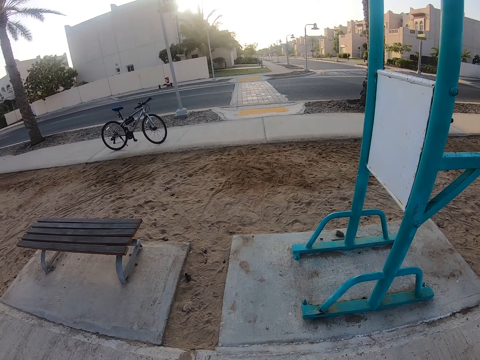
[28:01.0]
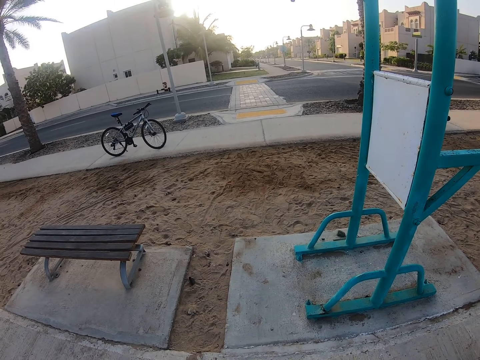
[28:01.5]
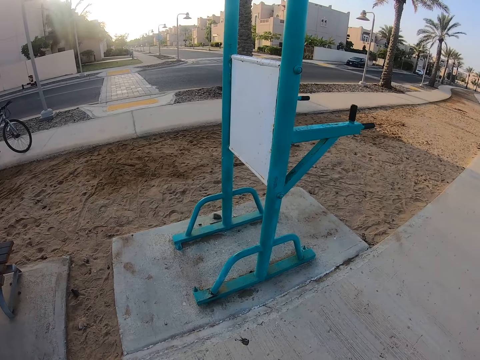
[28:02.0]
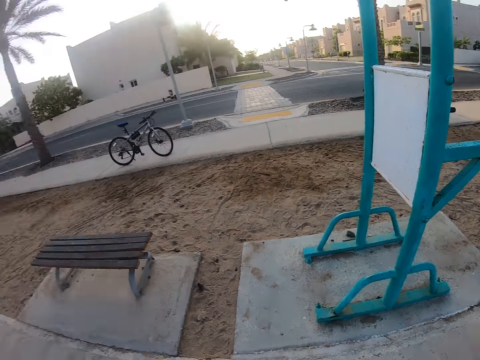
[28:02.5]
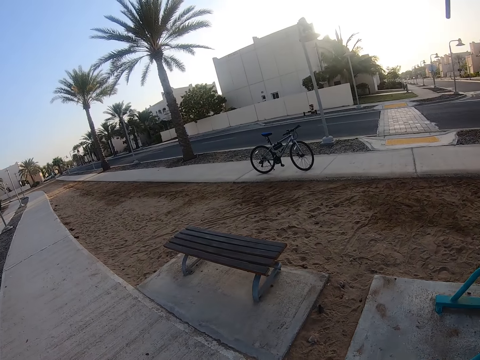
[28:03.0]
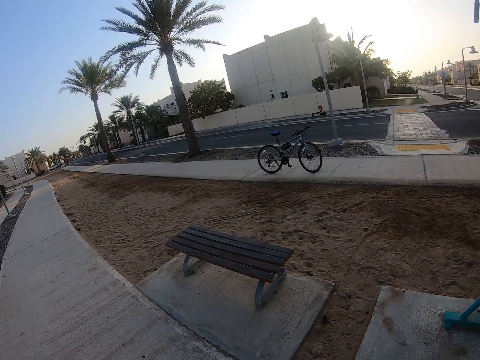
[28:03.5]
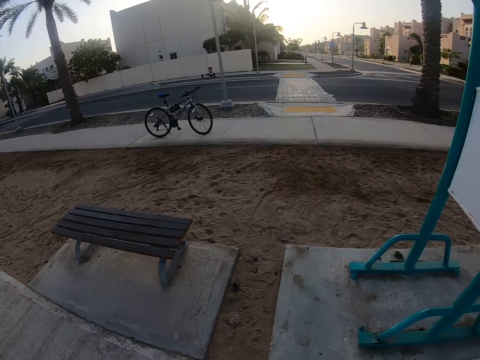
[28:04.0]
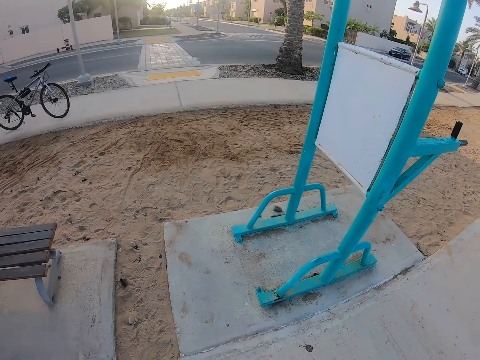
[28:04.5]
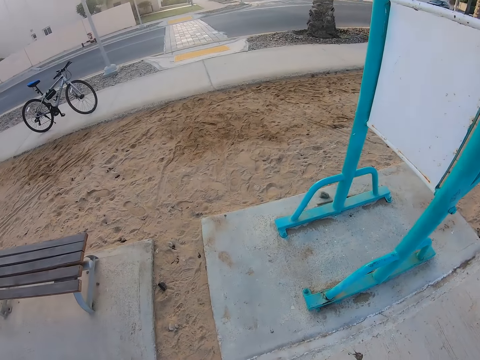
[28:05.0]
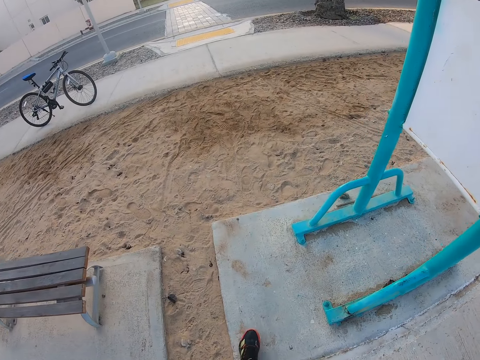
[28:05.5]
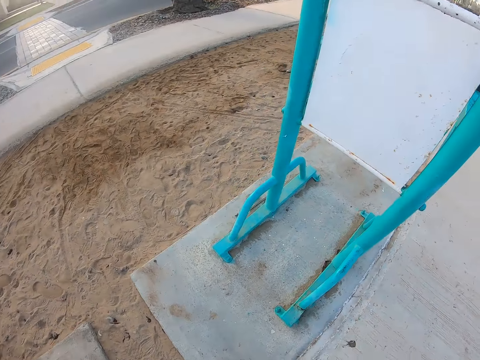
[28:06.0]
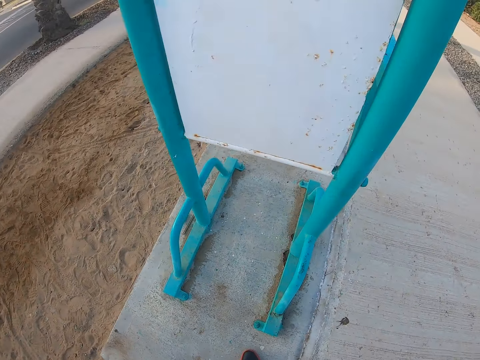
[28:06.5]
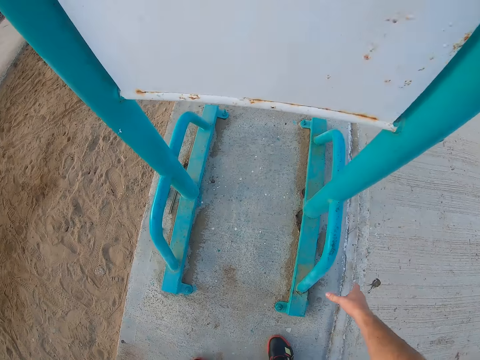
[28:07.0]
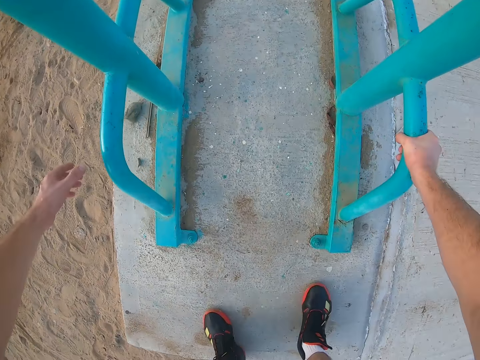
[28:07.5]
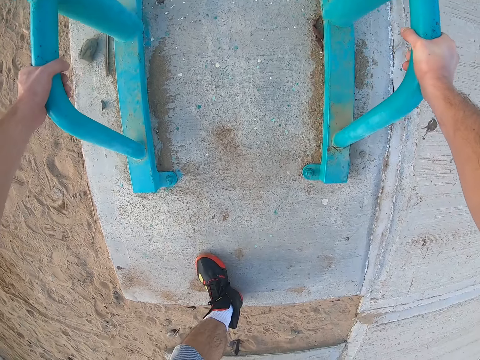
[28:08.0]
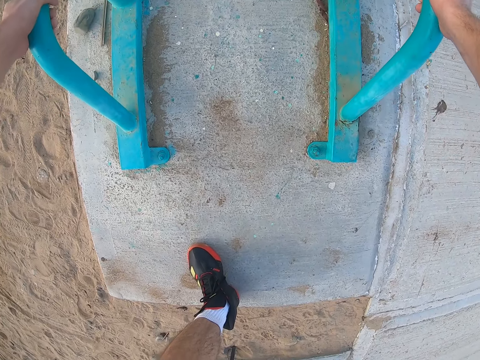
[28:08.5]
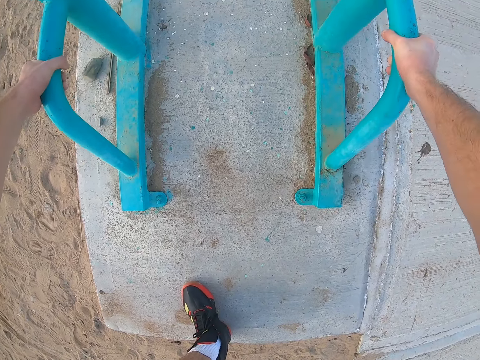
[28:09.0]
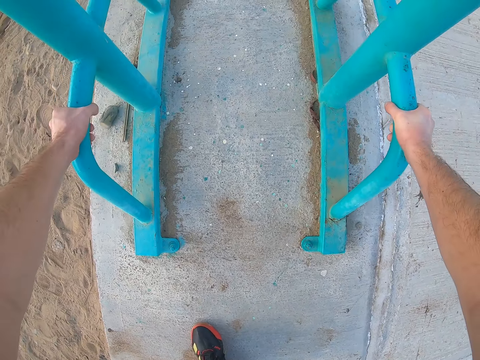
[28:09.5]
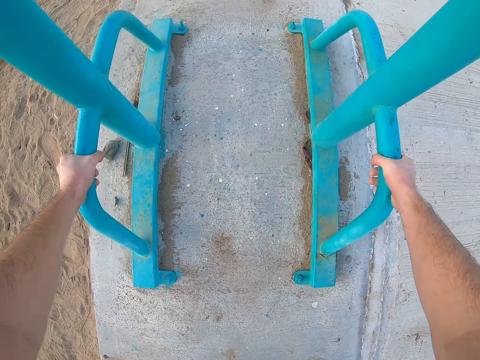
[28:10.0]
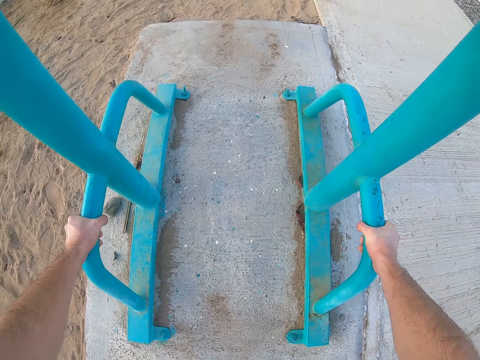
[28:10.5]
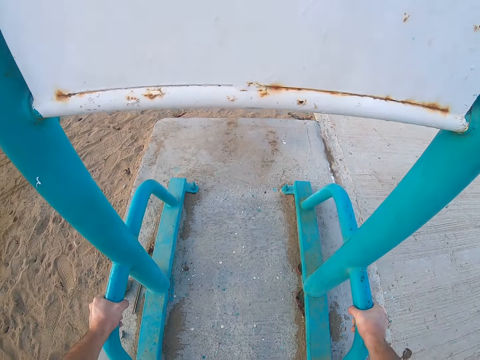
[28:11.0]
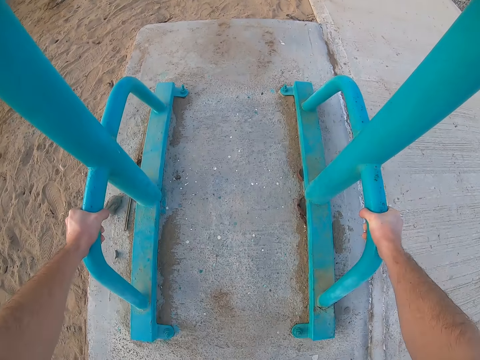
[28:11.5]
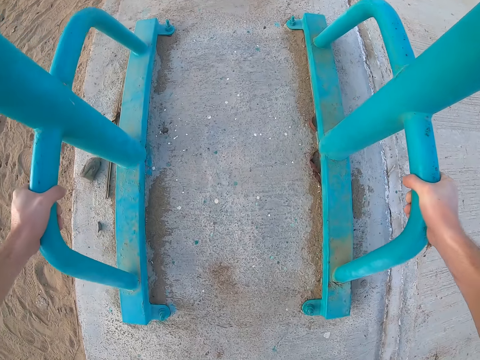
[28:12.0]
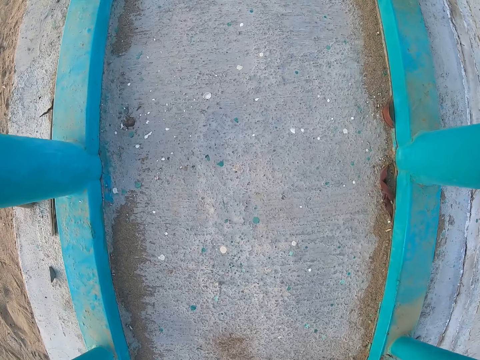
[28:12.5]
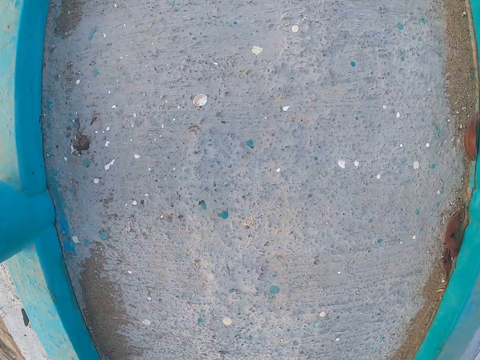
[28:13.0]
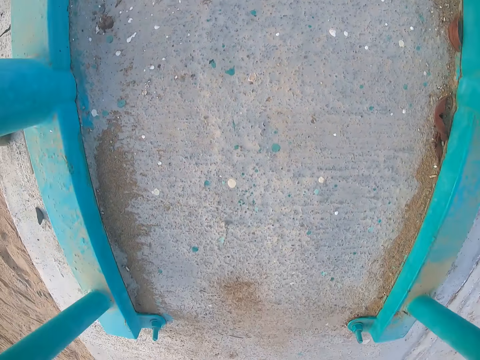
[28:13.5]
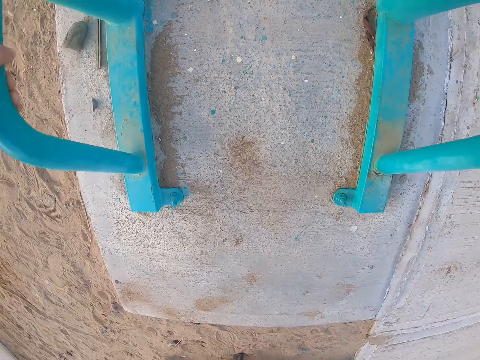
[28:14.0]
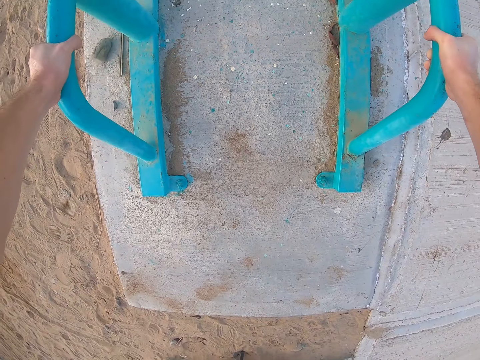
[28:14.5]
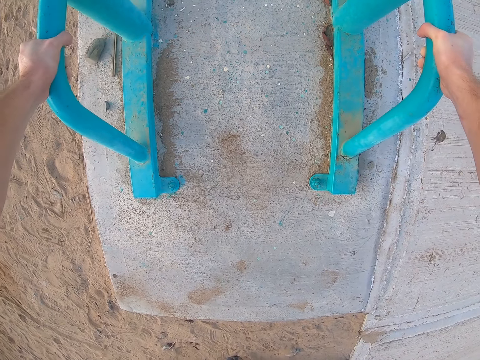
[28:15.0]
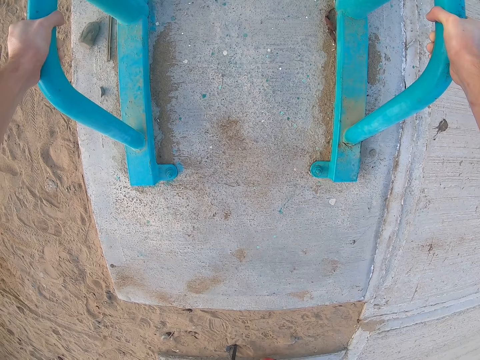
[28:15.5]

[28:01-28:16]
The camera wearer looks at the road. They walk to the metal structure. They hold the metal structure. They do push ups on the metal structure.

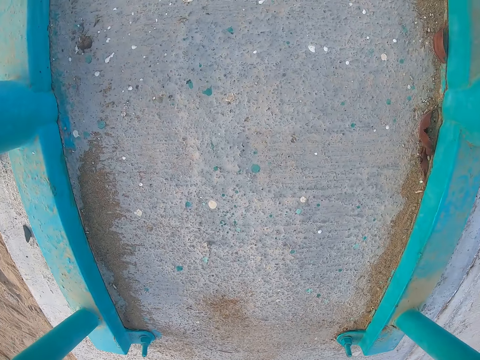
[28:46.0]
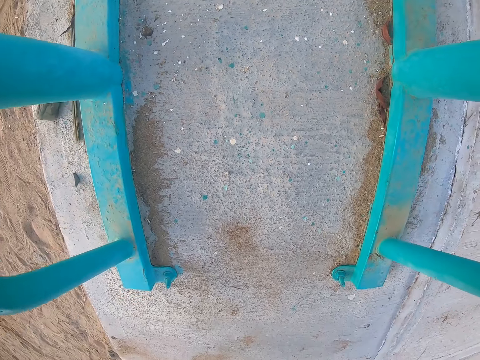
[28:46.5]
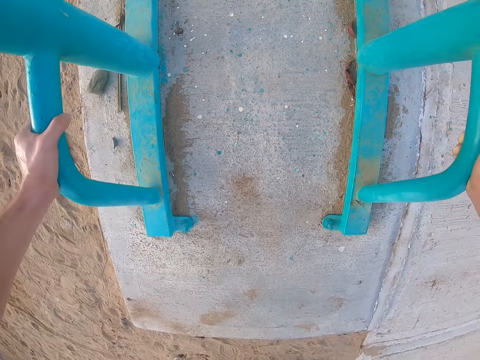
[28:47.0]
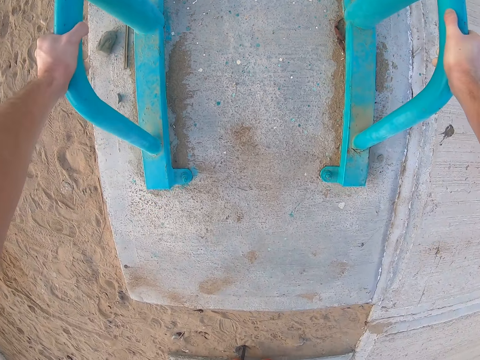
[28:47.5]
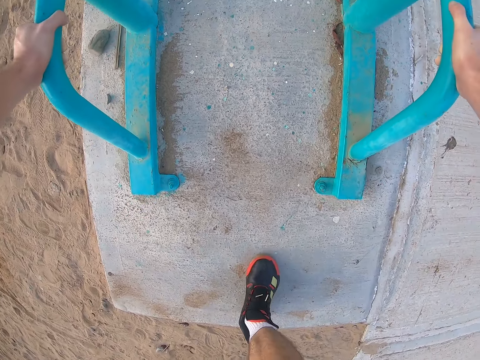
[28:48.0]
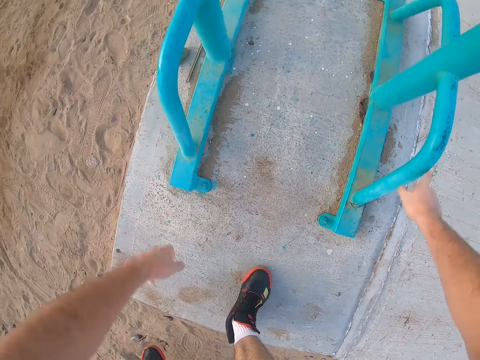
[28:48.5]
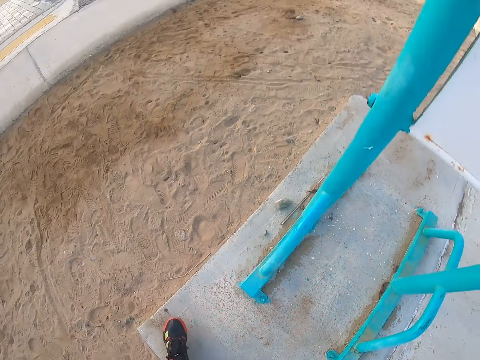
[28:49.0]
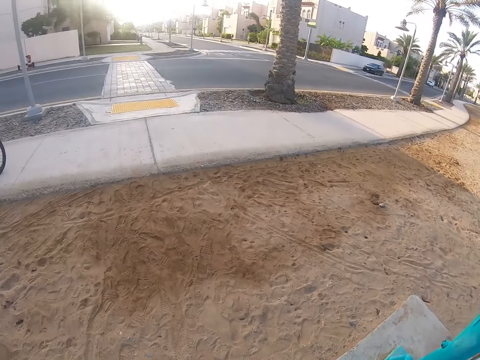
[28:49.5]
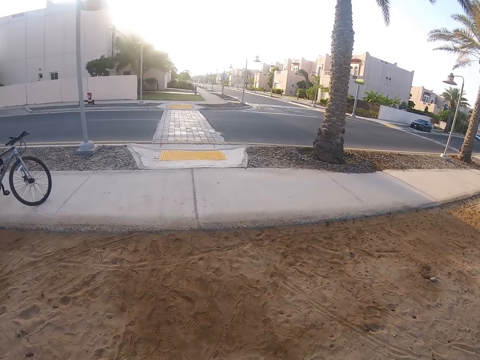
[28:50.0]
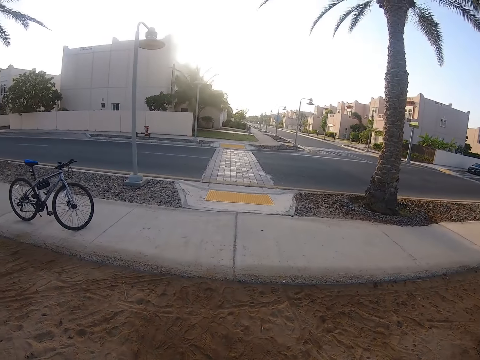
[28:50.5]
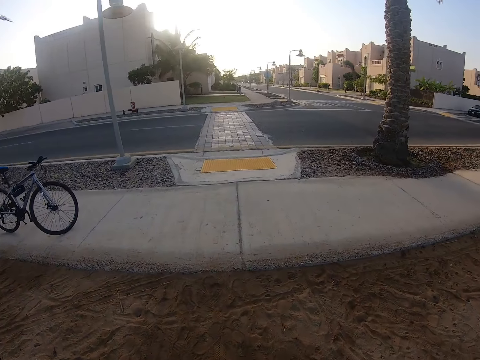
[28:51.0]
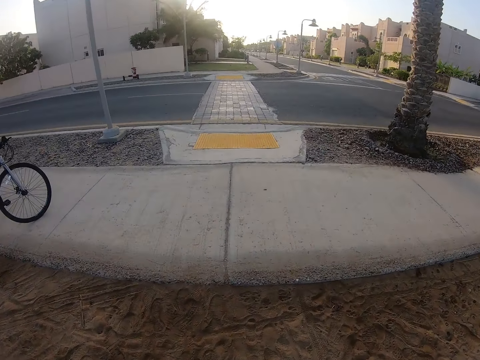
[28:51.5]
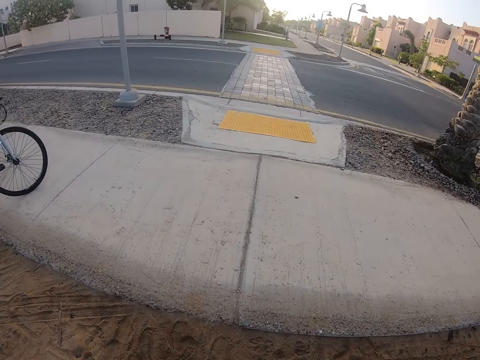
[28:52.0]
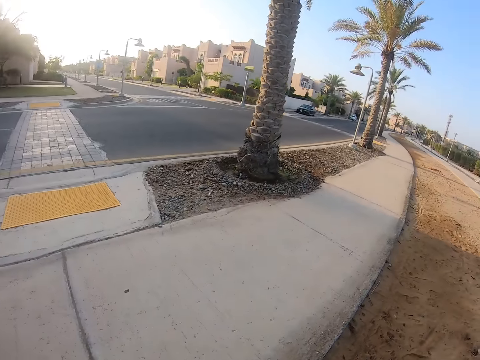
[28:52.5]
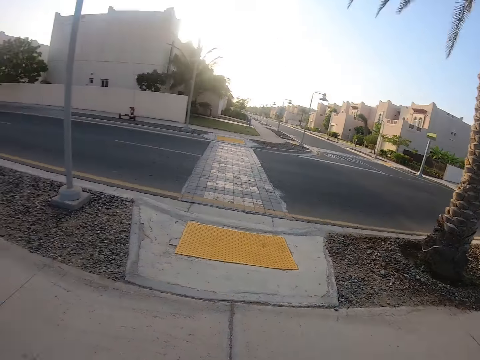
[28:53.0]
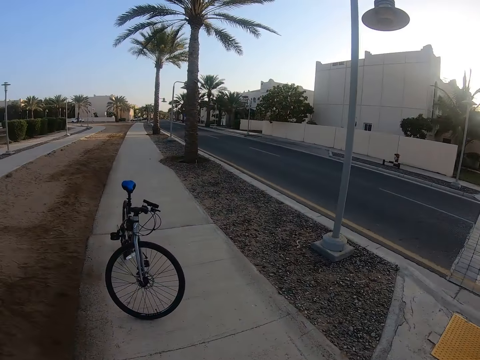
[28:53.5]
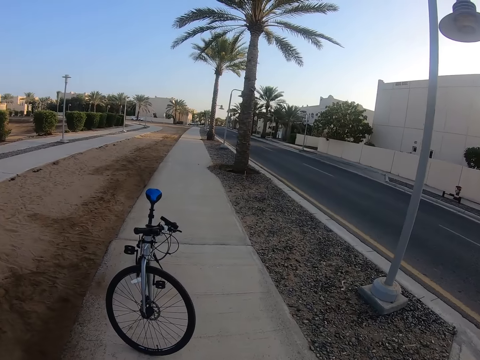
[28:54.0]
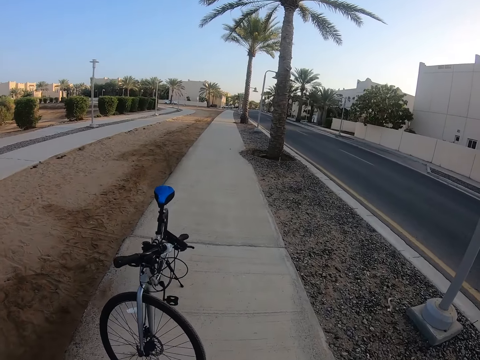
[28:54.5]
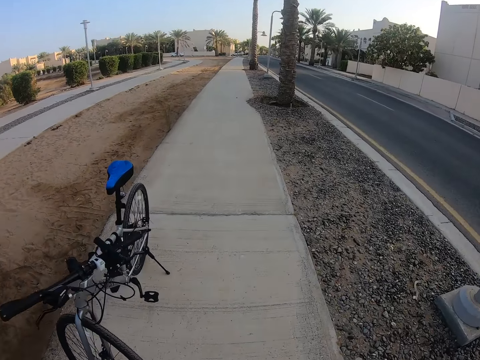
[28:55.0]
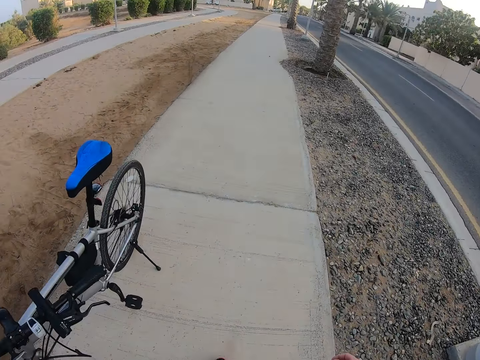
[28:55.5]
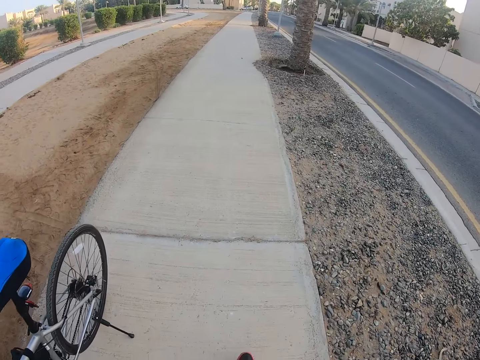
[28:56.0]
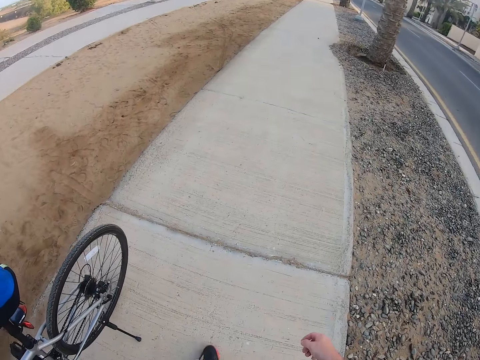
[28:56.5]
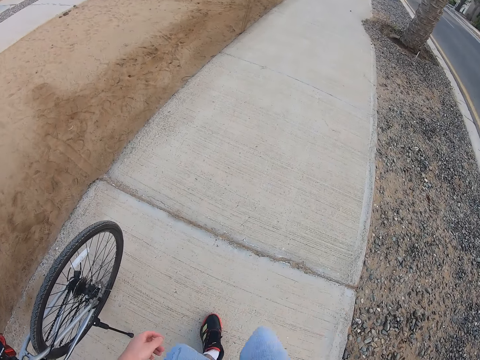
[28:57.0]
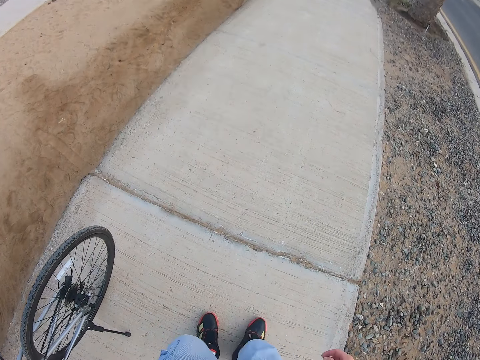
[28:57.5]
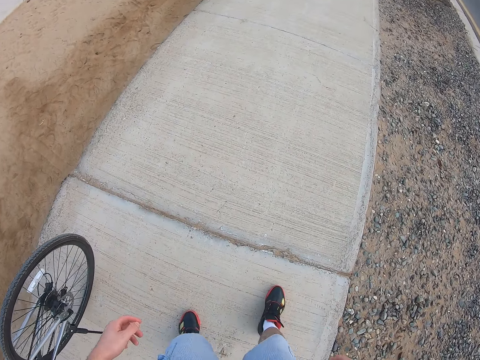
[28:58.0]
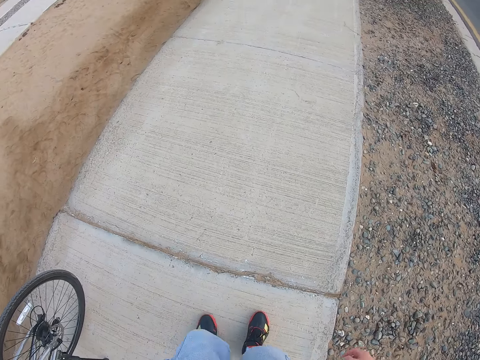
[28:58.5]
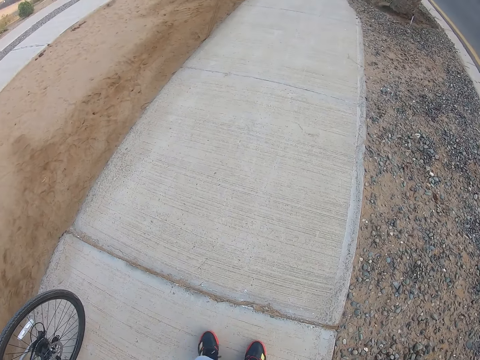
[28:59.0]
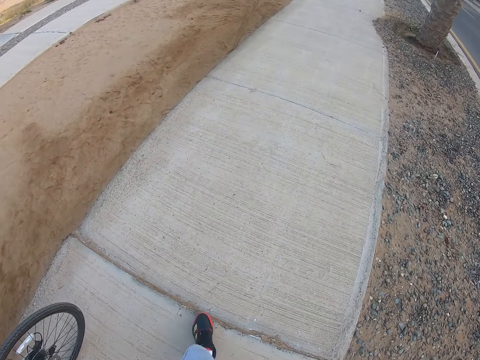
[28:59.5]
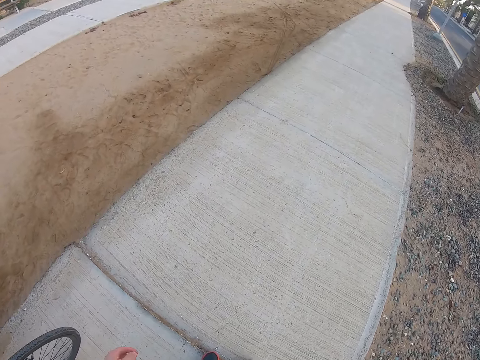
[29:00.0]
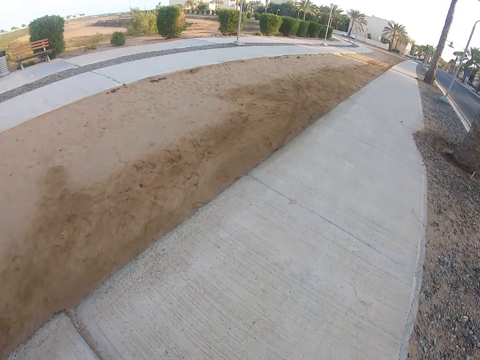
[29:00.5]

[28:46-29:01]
The camera wearer steps on the surface. He lifts the hands from the metal structure. He looks at the road and walks on the ground. He looks around the road and walks on the sidewalk. He moves his legs.
